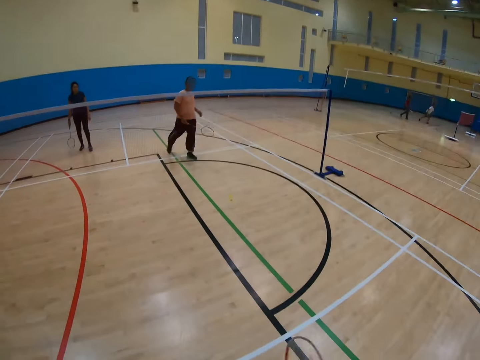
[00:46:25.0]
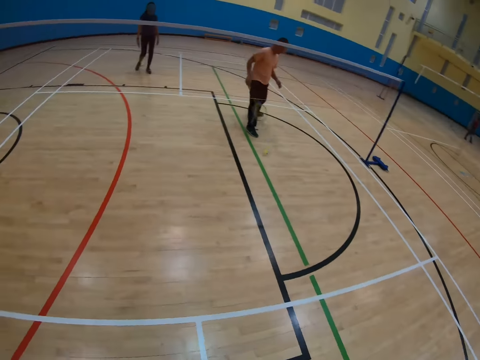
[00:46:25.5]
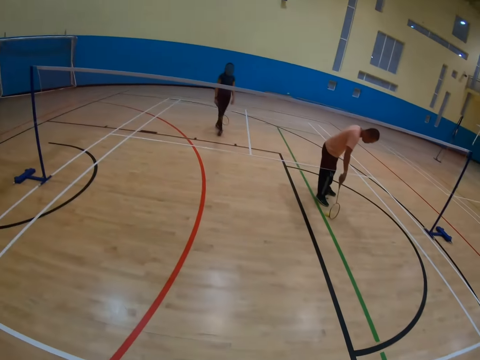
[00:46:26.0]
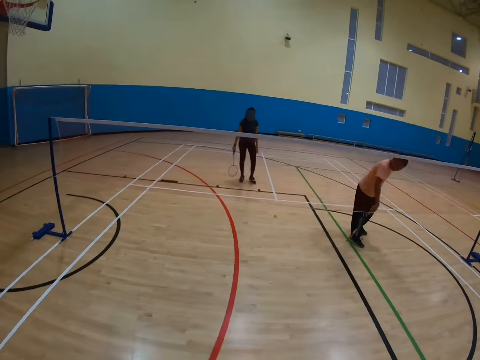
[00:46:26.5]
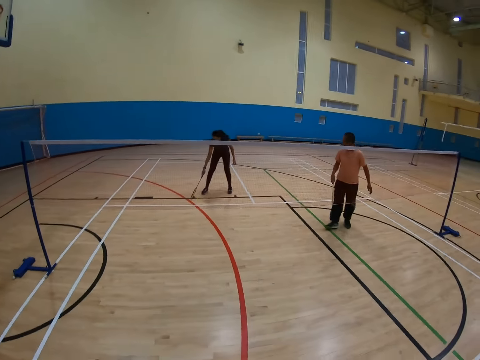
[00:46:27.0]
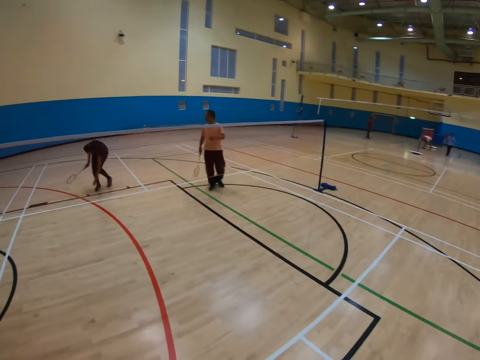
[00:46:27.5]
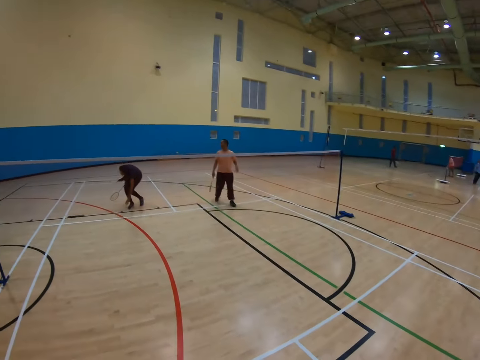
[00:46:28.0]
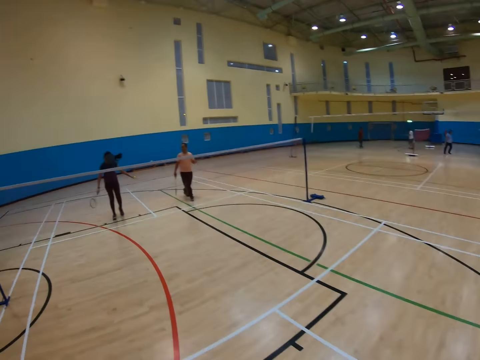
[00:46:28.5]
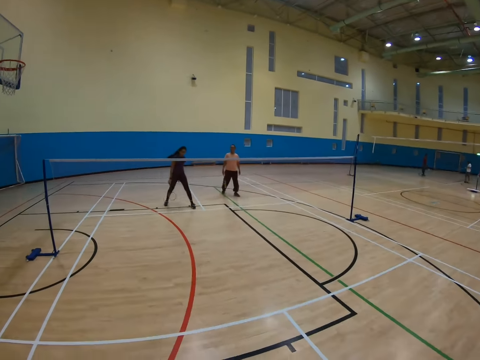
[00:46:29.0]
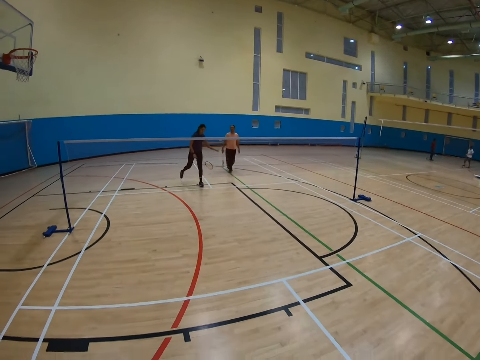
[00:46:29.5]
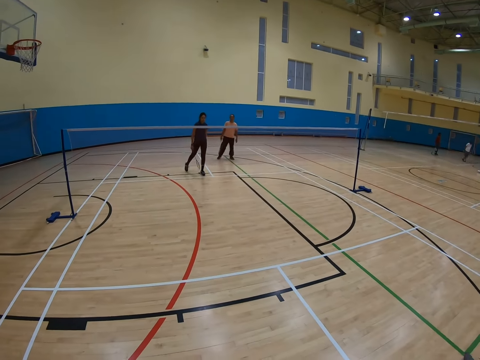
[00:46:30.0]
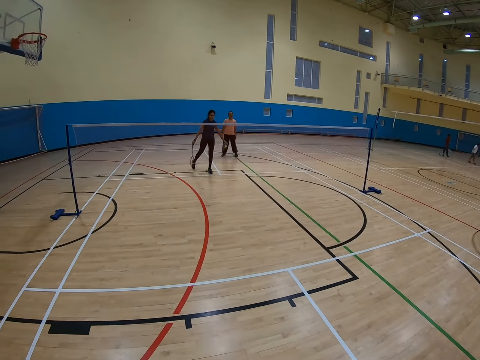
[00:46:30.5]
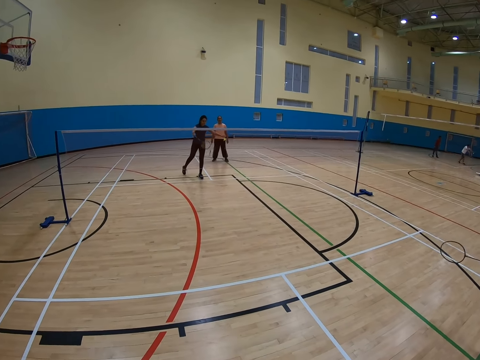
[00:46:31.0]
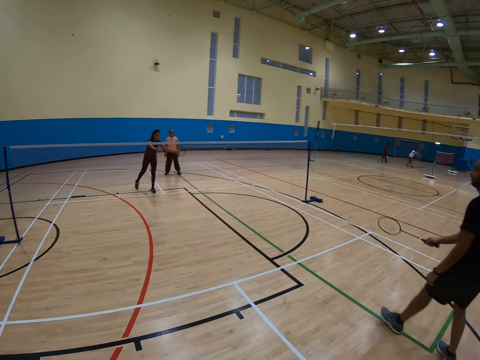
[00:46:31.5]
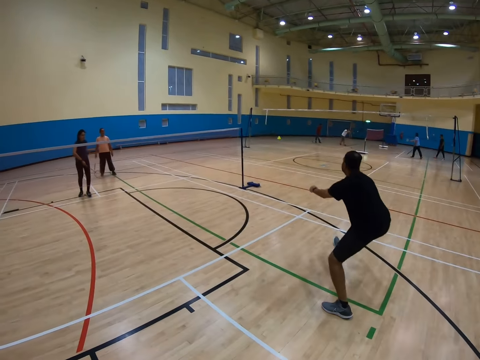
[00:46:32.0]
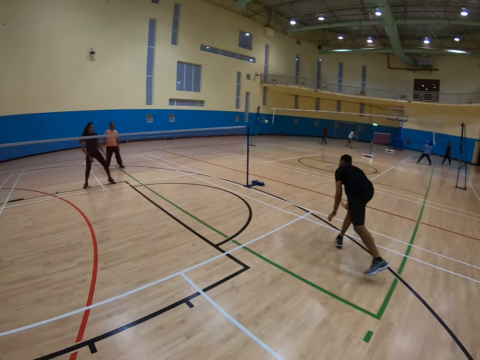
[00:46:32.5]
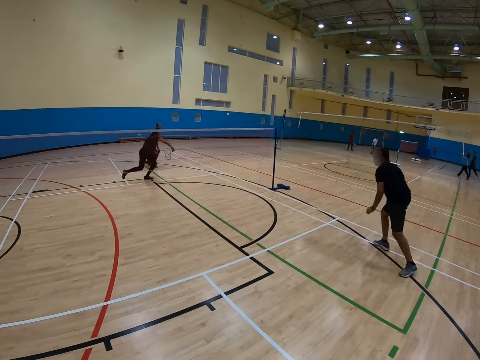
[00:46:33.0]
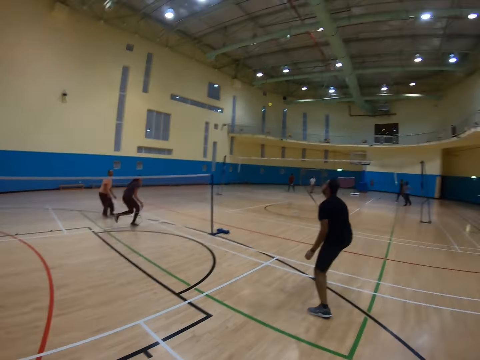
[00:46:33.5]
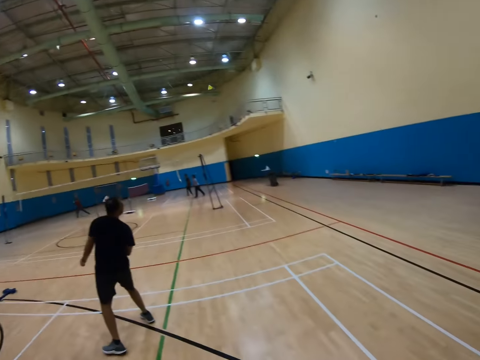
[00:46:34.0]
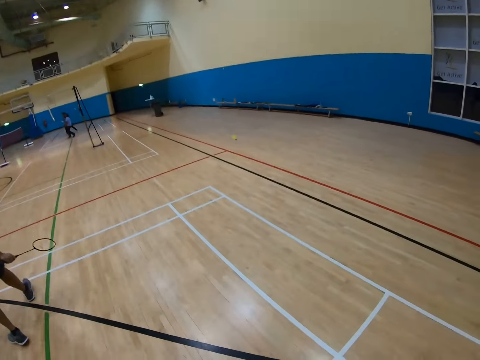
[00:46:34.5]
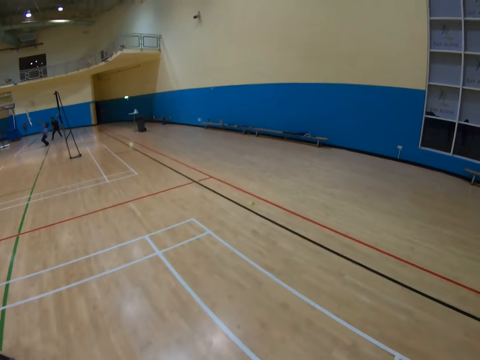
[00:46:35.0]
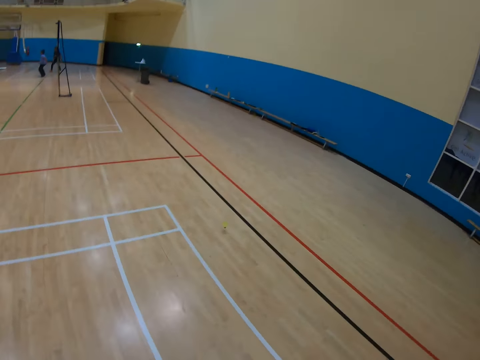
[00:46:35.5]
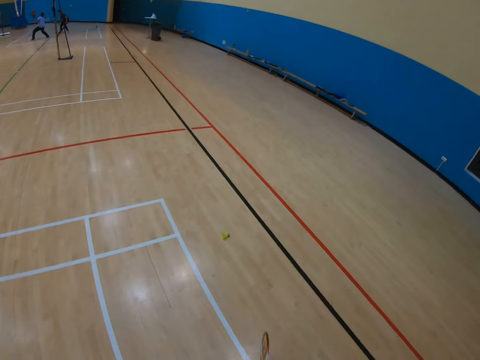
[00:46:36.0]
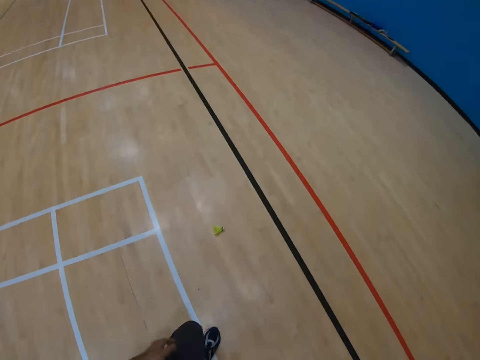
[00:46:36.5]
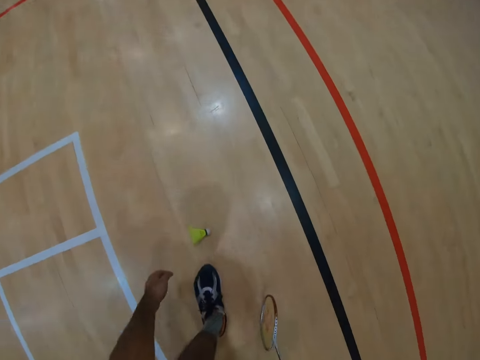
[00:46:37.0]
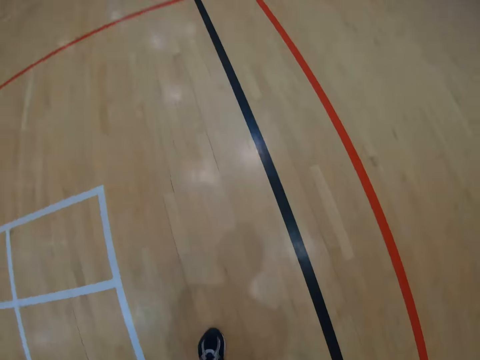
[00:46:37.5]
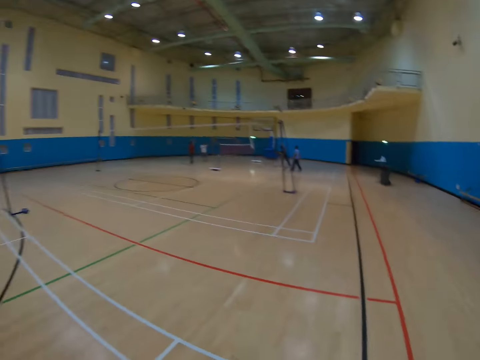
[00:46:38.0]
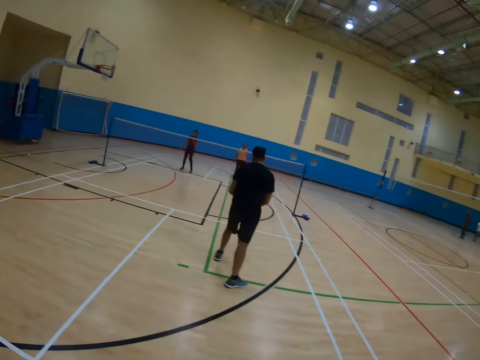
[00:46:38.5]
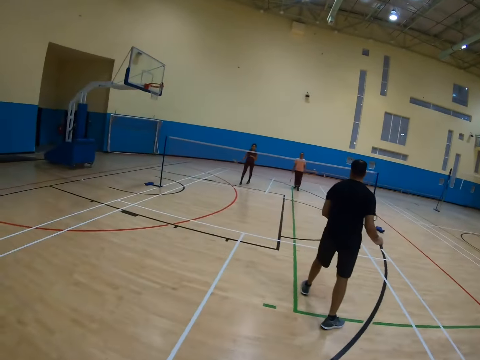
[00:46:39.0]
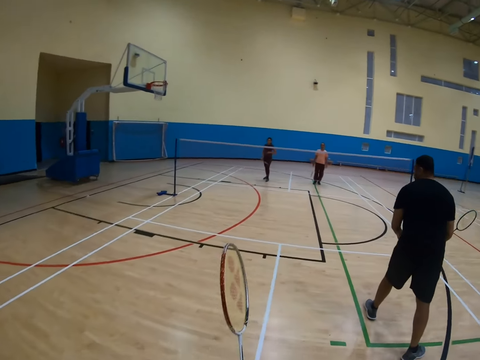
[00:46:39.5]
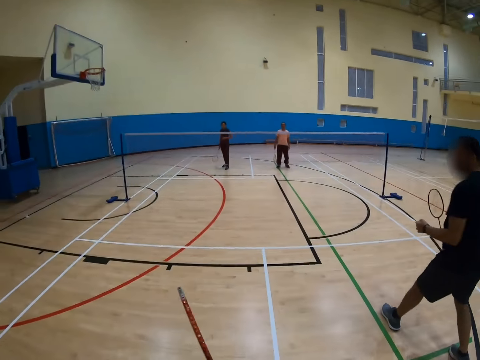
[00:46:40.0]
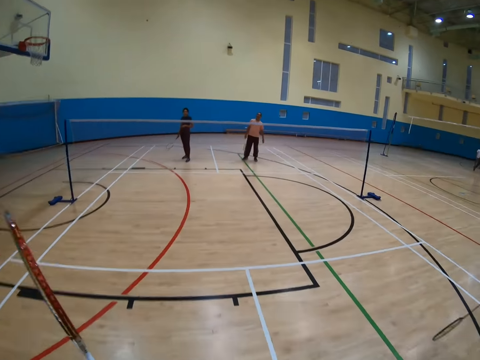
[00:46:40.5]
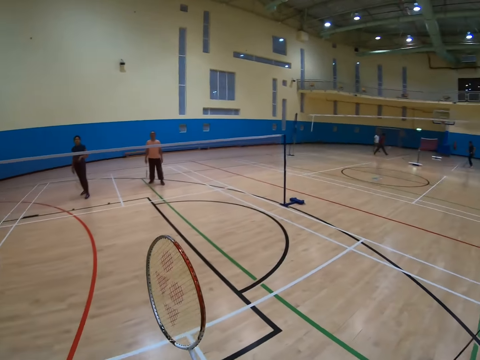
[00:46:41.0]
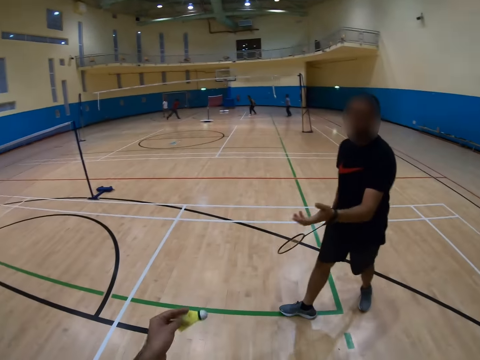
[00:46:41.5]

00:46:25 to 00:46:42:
A man bends down. Another man bends down. The camera wearer turns around. The second man holds a shuttlecock. The second man hits the shuttlecock with a racket. A third man hits the shuttlecock with a racket. The second man runs to the side. The camera wearer turns around, walks around, picks up the shuttlecock, bends down, turns around, and walks around.

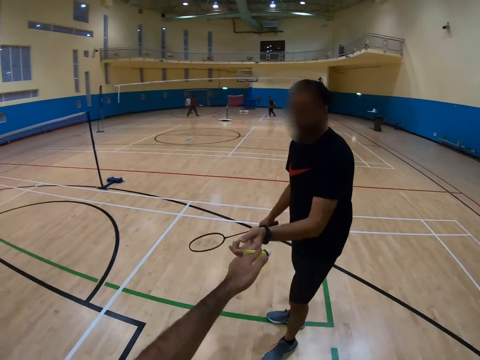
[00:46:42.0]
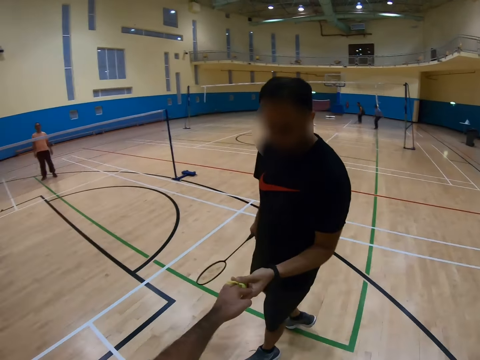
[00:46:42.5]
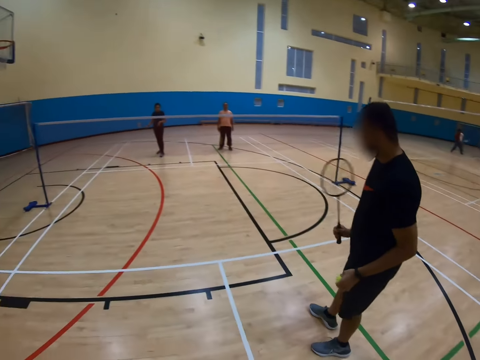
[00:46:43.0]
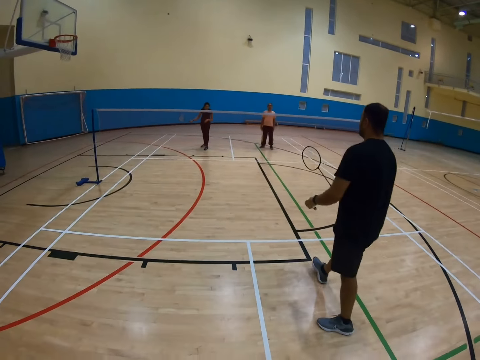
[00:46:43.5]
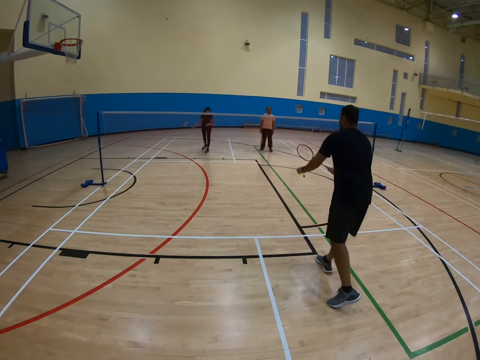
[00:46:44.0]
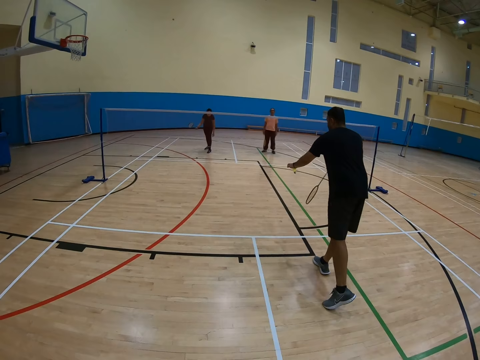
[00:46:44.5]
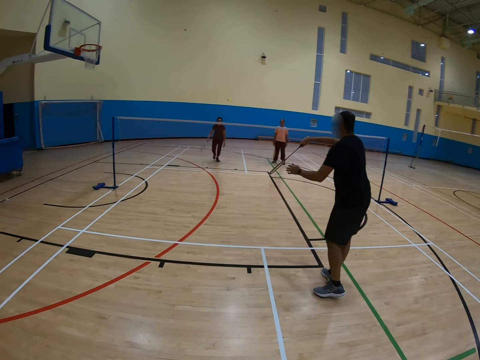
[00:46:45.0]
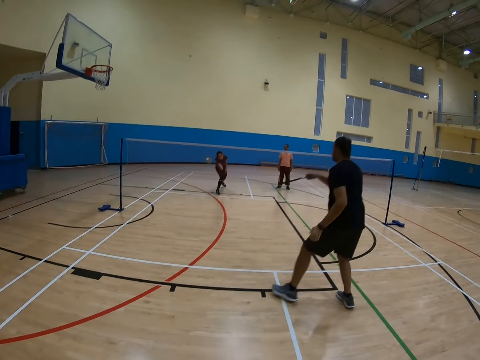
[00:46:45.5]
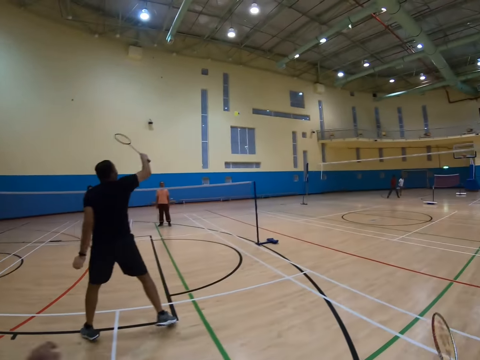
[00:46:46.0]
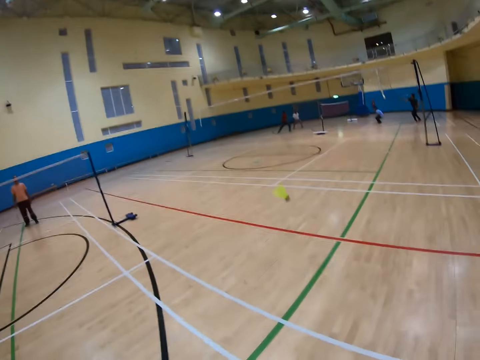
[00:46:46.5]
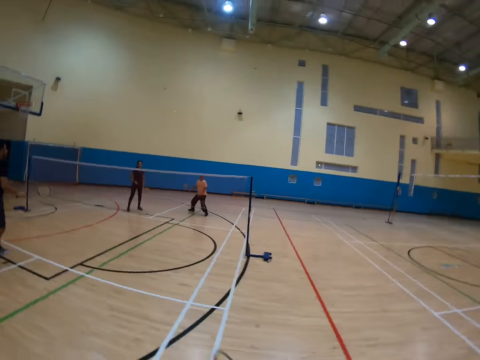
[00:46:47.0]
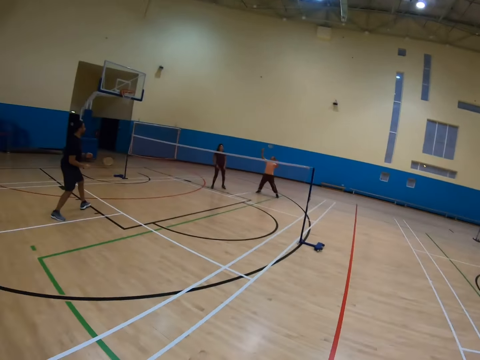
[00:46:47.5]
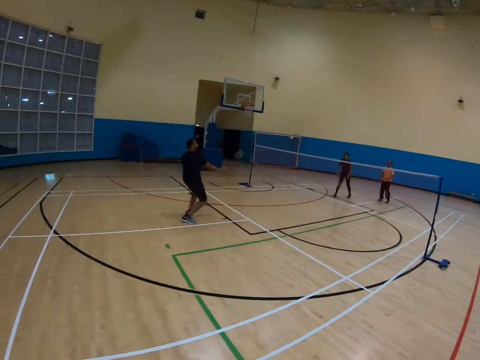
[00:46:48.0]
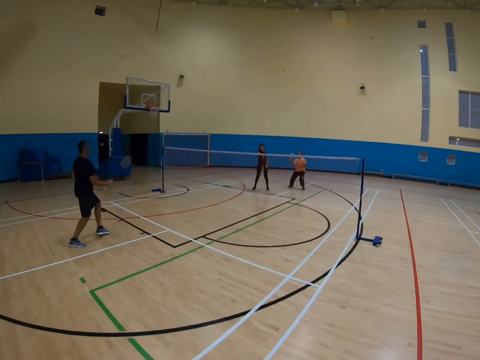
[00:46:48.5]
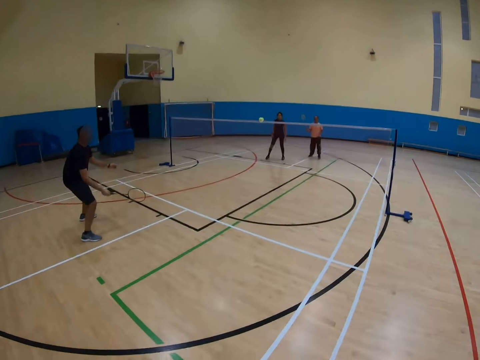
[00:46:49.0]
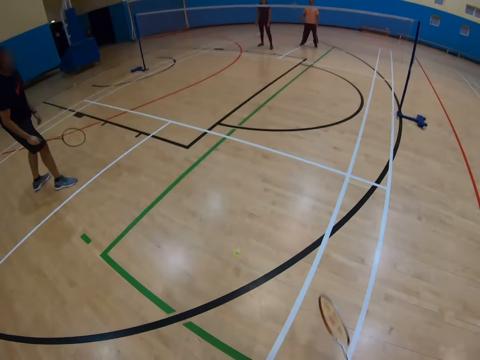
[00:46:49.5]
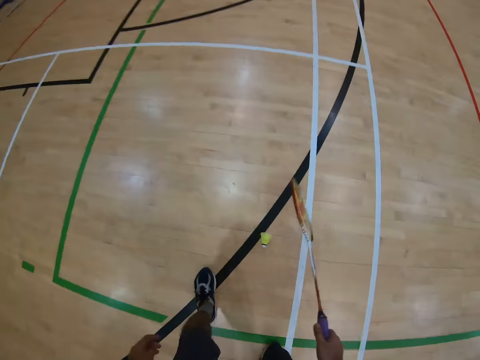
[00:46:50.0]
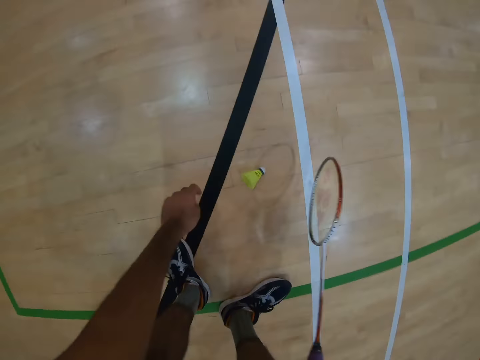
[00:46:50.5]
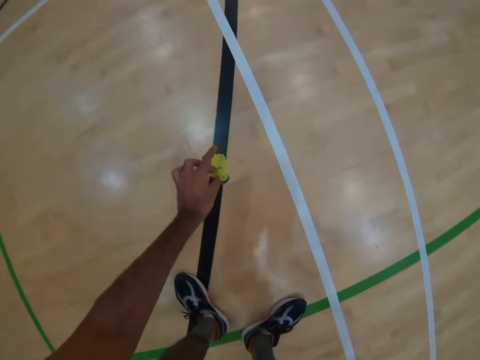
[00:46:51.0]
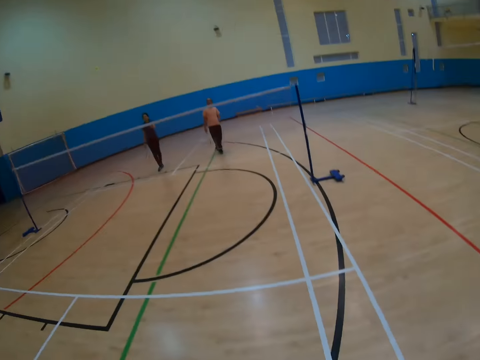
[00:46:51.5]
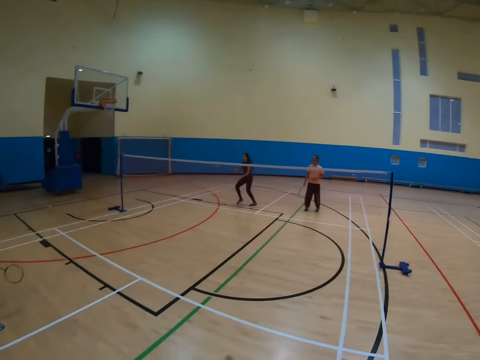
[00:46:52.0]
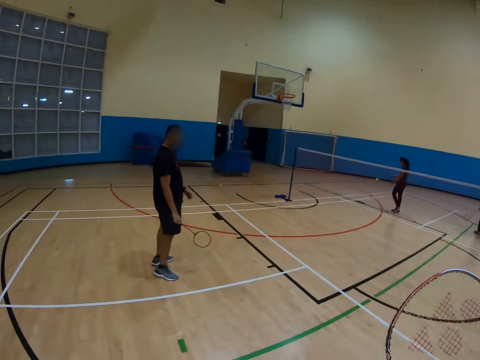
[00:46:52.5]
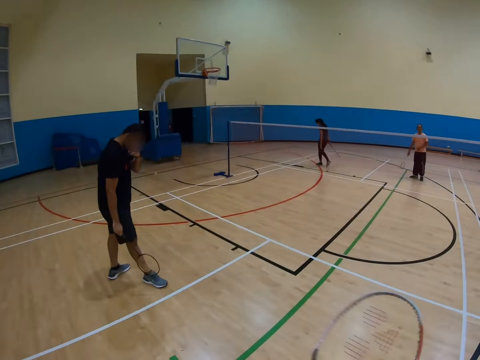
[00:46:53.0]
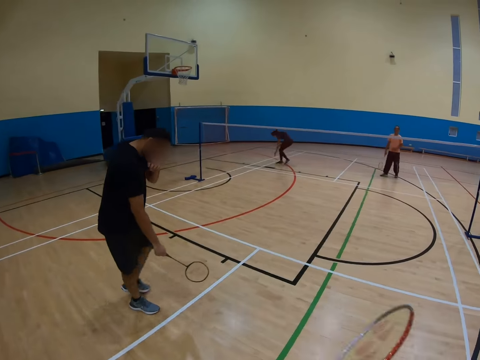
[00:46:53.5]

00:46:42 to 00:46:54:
The camera wearer gives a person the shuttlecock. A man holds the shuttlecock. Another man hits the shuttlecock with a racket. He holds the shuttlecock. The camera wearer turns around. They play badminton. The second man hits the shuttlecock with the racket. The camera wearer bends down. They pick up the shuttlecock and turn around.
